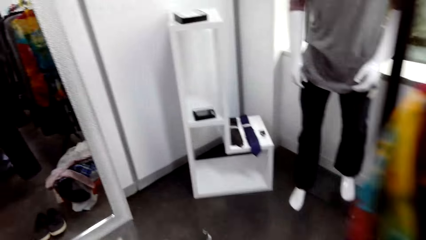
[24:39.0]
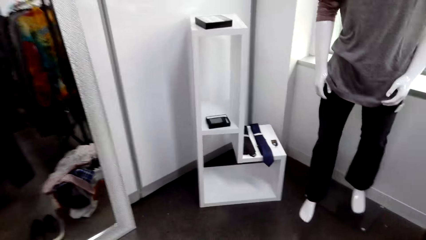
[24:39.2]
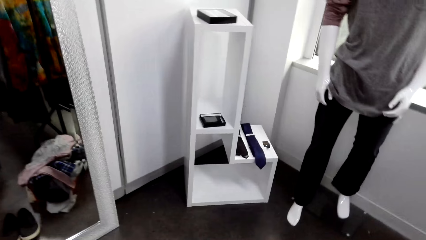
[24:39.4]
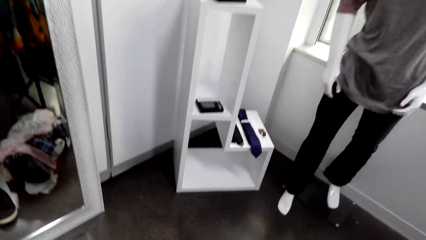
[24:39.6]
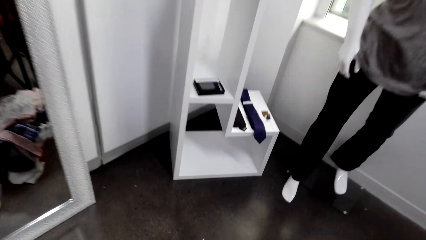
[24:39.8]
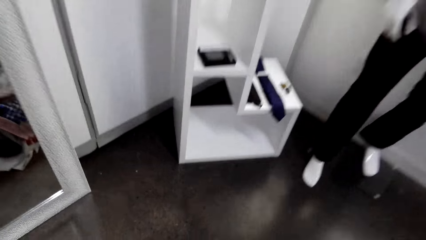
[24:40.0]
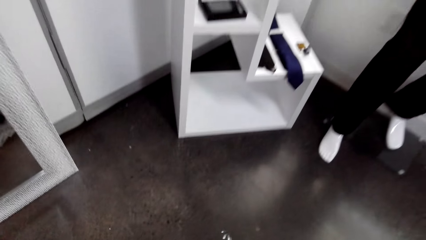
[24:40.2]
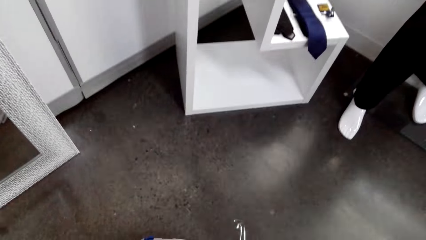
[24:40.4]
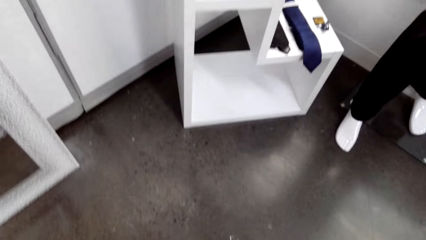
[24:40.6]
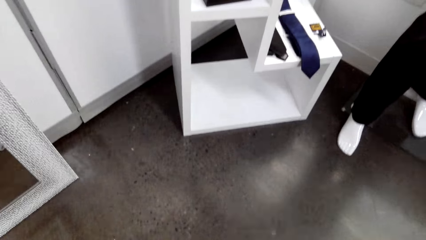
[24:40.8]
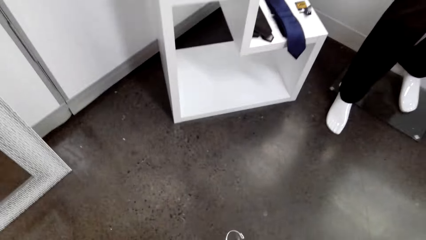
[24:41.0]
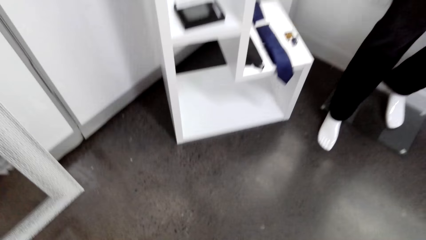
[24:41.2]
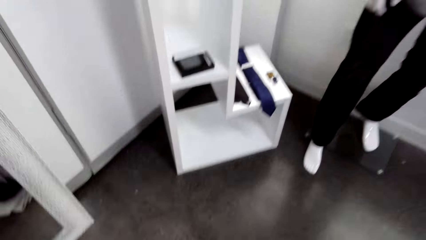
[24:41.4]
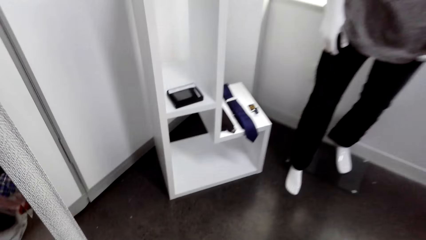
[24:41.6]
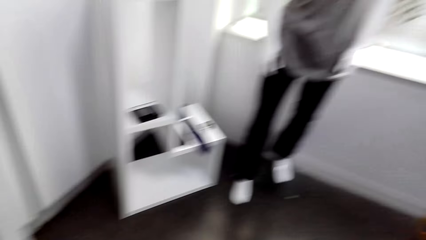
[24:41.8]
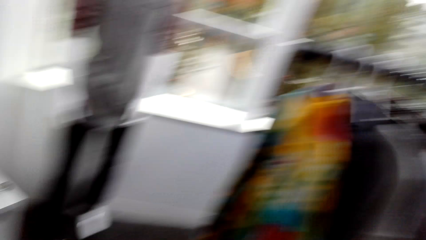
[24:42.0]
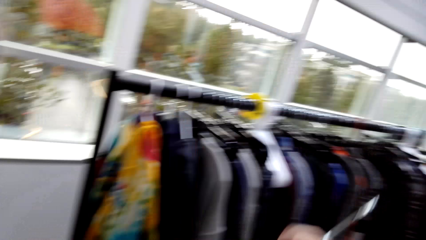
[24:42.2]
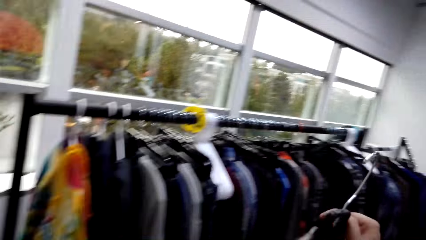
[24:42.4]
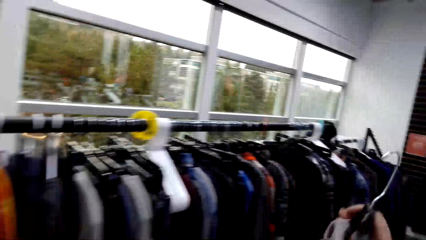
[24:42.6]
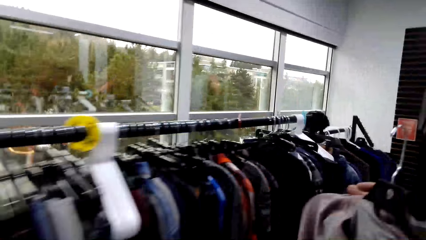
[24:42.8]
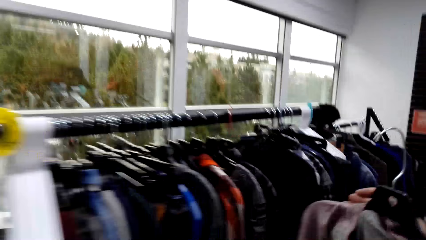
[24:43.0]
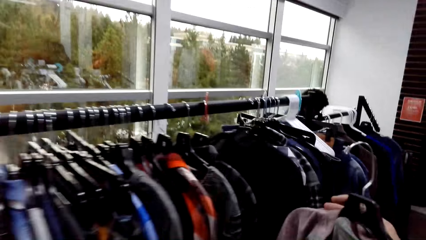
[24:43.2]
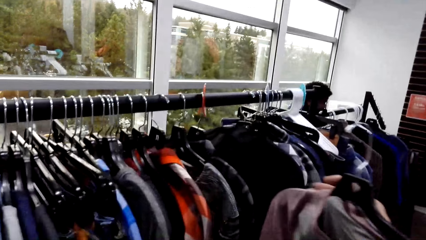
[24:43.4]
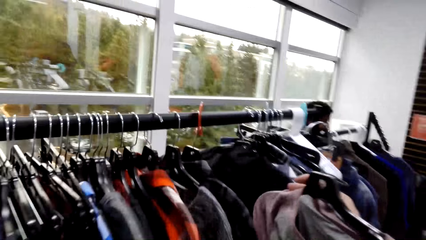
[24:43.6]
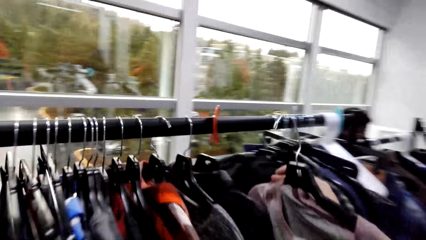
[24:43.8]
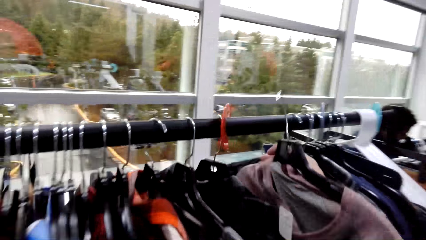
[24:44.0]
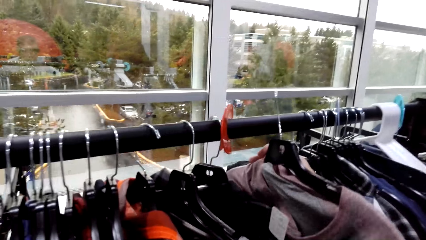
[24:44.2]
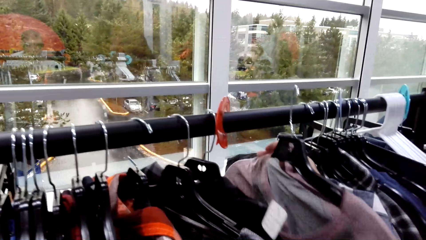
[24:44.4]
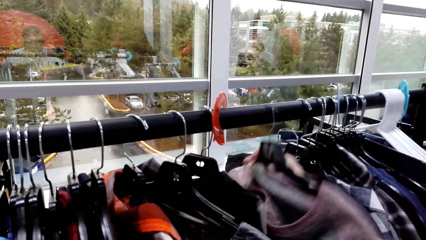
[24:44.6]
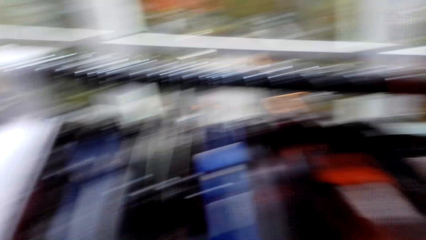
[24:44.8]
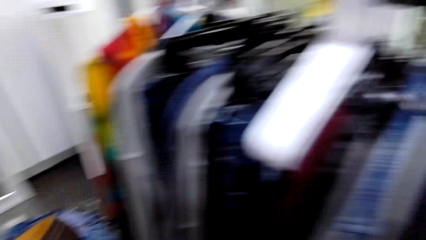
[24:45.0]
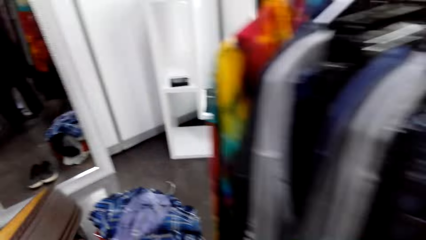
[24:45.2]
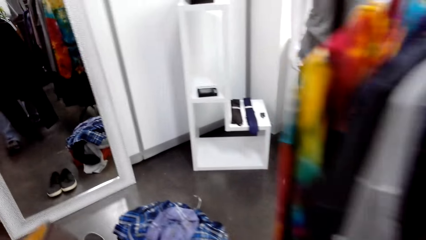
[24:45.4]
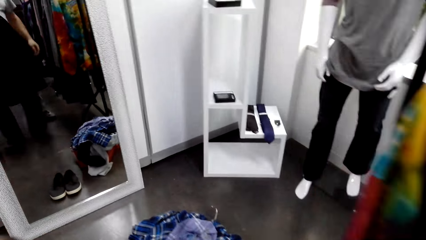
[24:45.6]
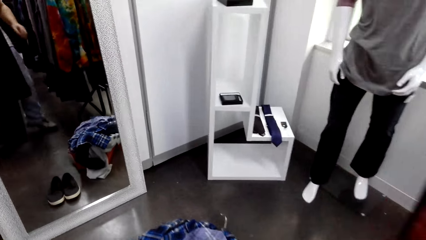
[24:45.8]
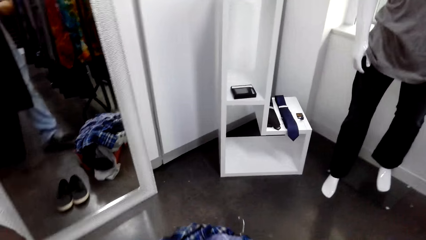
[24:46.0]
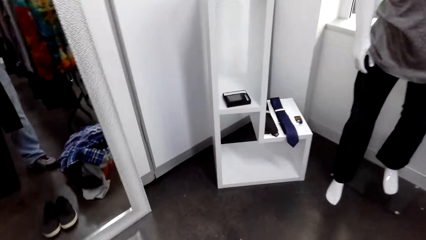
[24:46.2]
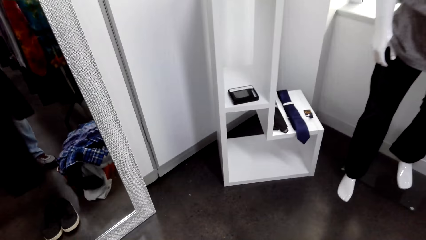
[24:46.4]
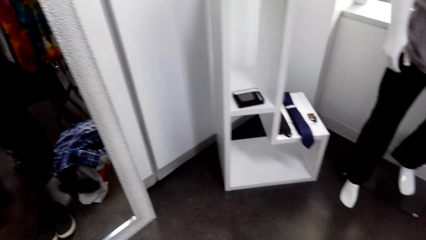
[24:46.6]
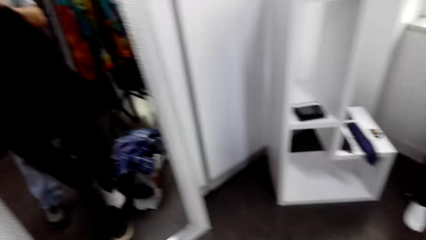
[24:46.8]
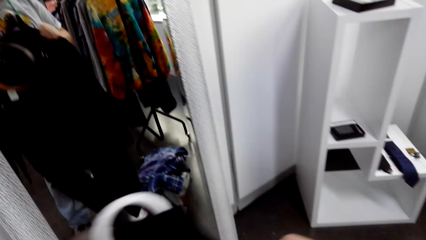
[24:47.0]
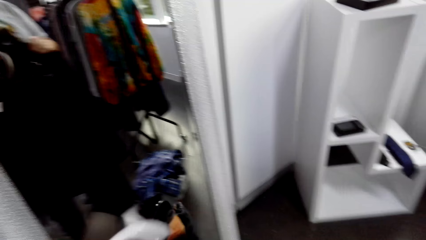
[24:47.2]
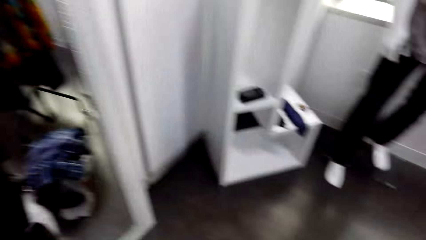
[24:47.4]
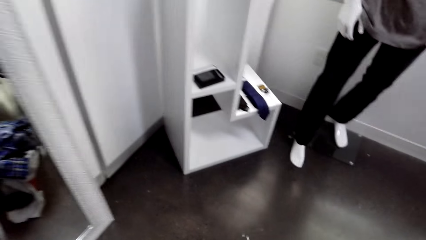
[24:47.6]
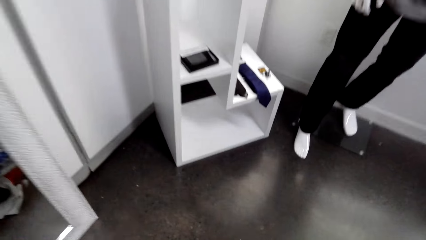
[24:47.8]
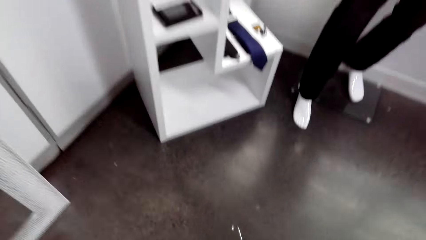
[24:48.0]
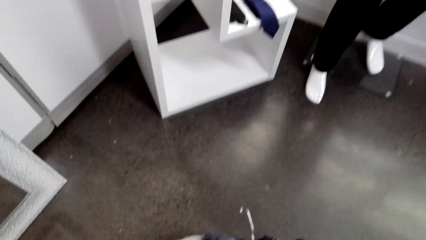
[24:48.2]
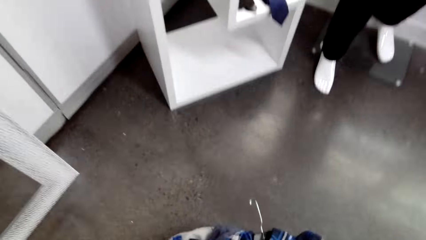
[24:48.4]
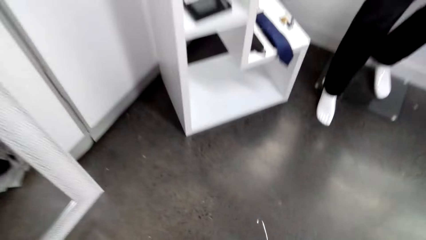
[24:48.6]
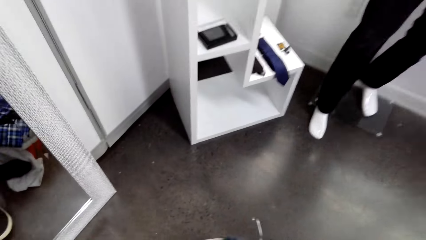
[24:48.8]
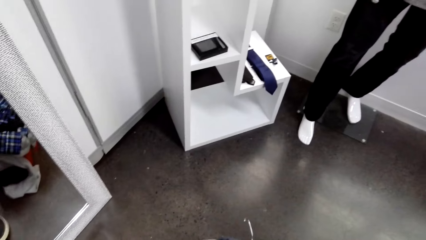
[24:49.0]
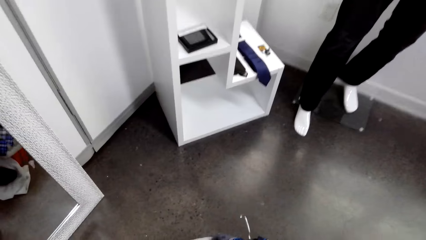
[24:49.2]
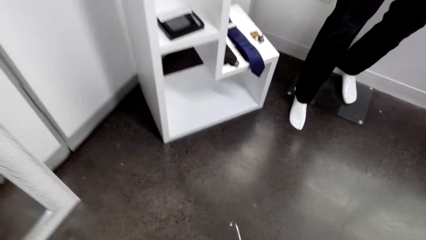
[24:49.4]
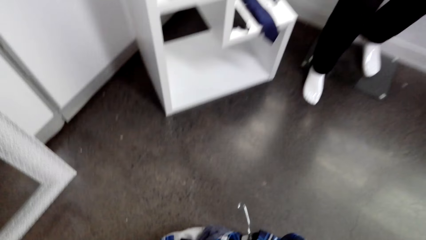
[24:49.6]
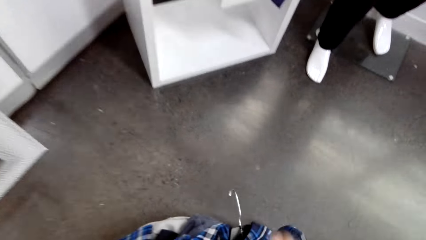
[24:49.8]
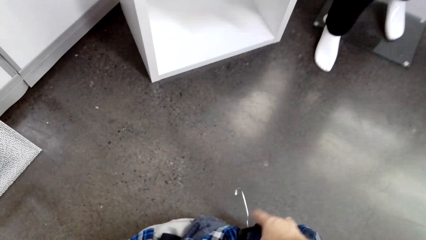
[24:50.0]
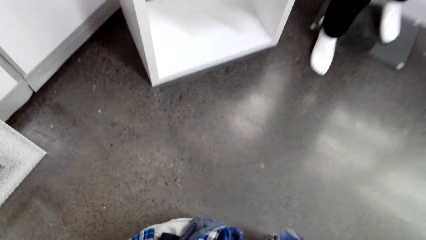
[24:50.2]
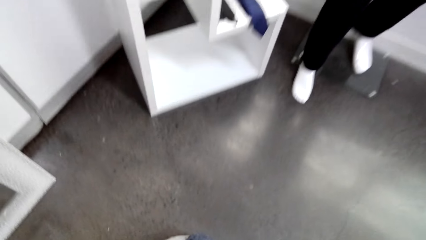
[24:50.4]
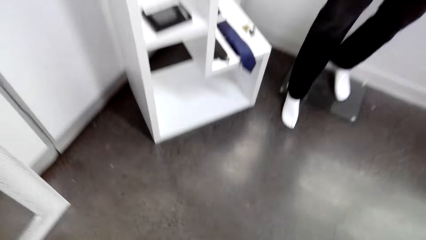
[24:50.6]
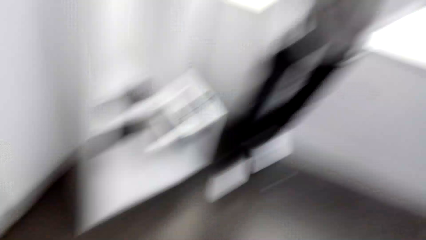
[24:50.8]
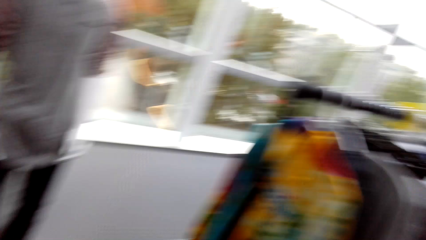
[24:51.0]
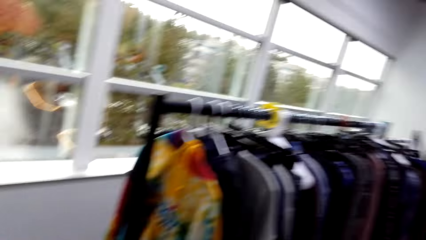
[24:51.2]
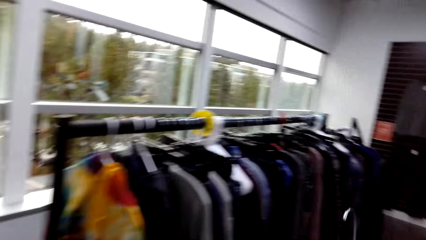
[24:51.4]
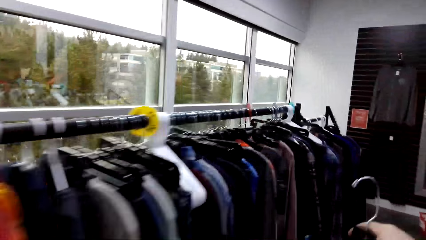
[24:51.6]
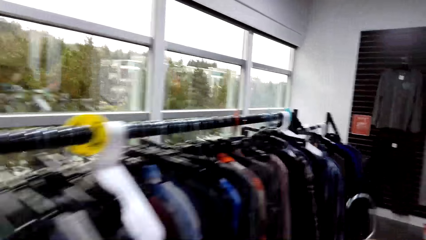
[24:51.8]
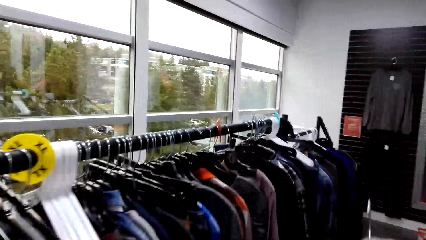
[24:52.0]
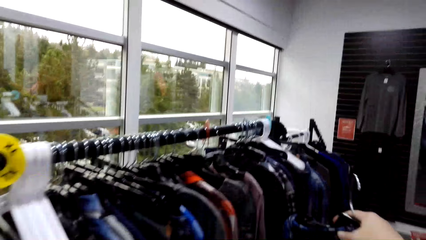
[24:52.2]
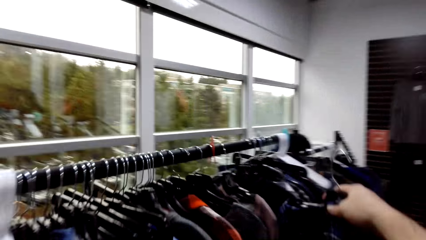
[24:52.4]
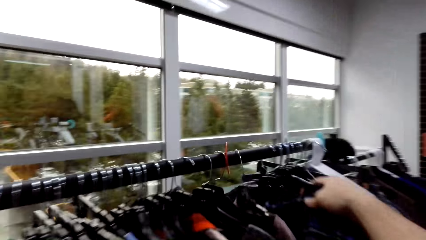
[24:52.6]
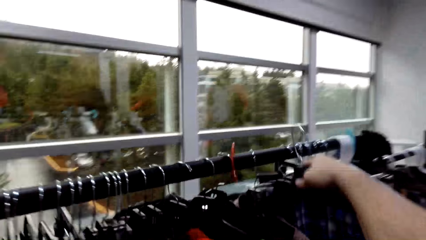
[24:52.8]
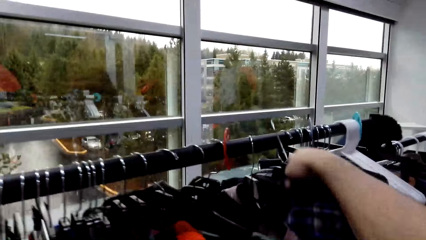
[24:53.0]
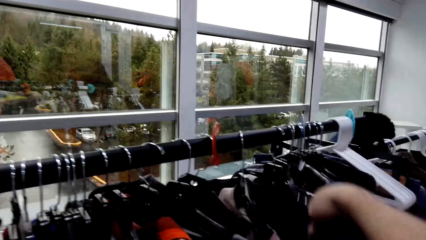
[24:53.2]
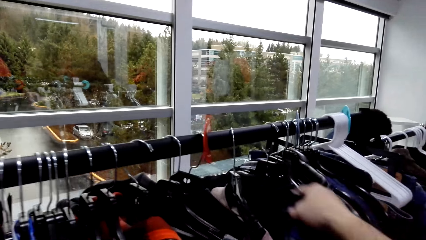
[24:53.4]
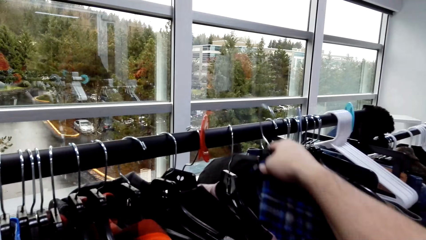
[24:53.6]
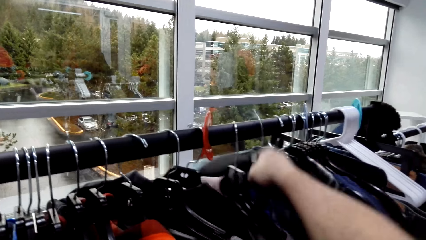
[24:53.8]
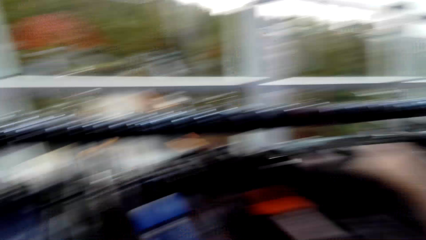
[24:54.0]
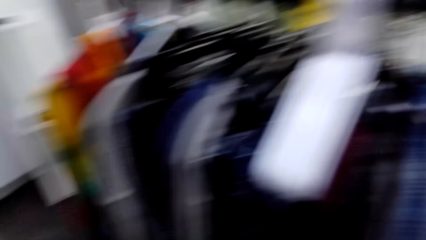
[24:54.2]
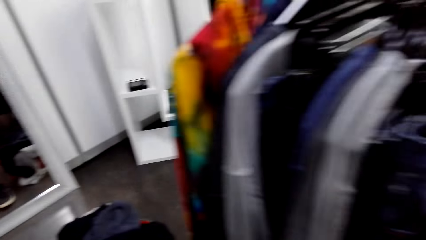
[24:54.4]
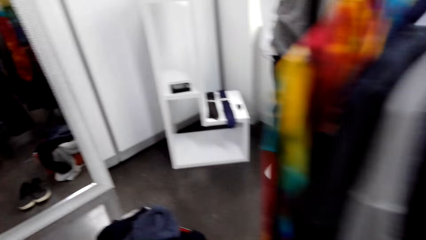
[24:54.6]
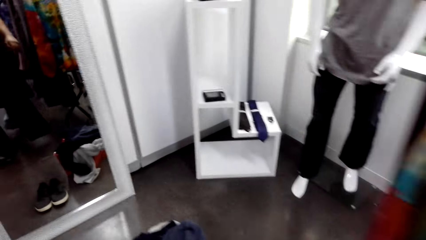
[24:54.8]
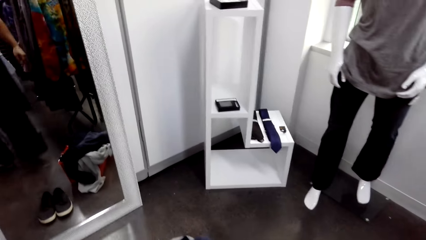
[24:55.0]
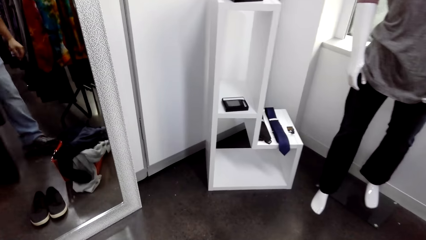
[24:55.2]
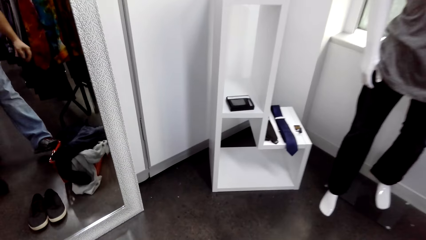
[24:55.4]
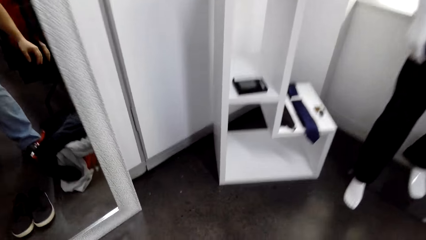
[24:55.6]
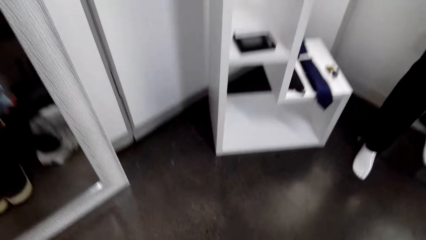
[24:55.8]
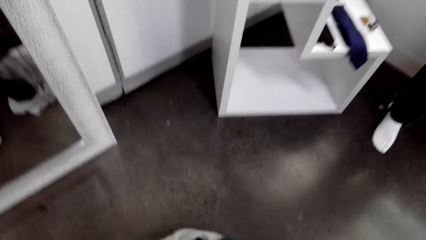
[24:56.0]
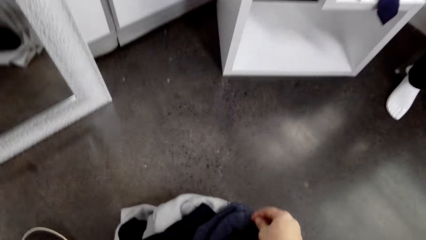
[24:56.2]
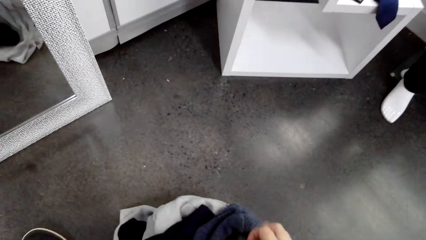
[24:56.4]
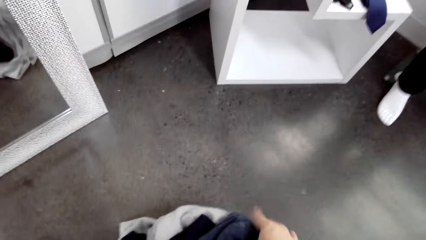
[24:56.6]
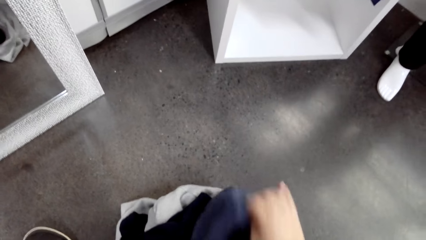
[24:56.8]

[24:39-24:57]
The camera wearer walks around the store. They pick a sweater from the floor. They hang the shirt next to the other shirts on the rack. They walk around the store. They pick a sweater from the floor. They hang the shirt next to the other shirts on the rack. They walk around the store.
